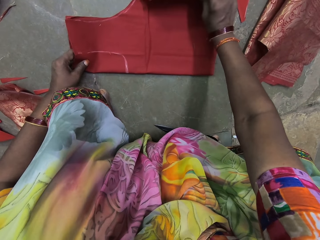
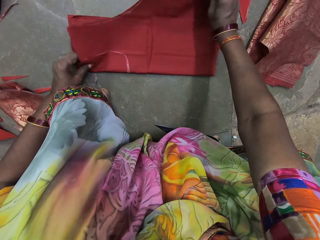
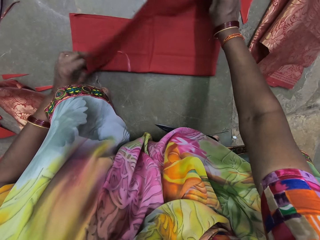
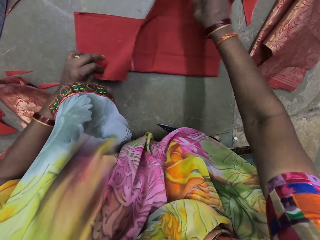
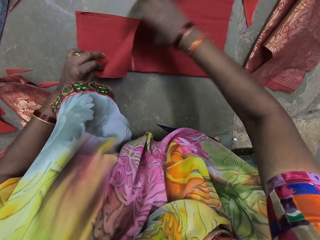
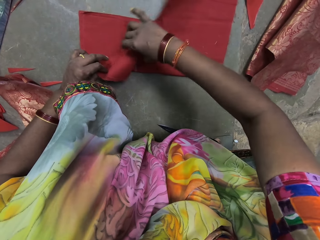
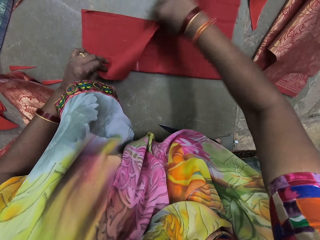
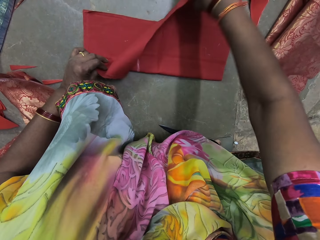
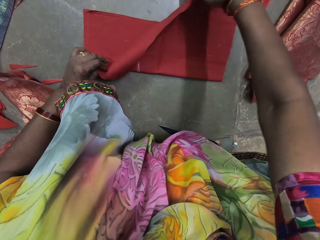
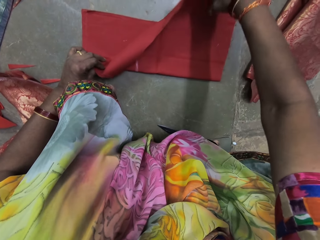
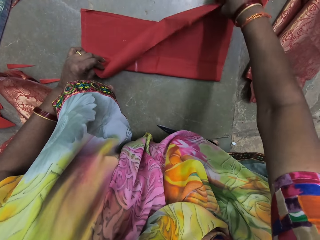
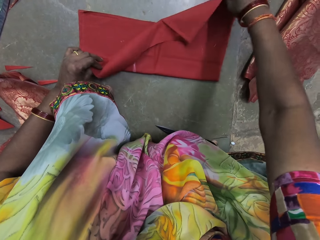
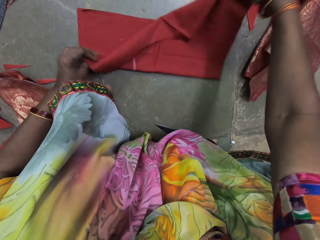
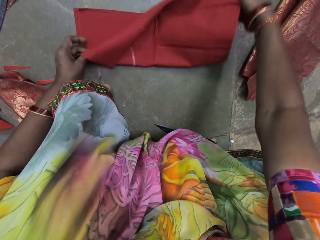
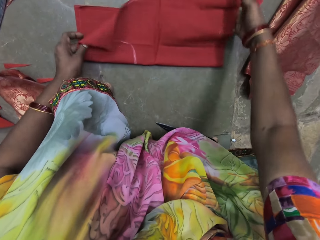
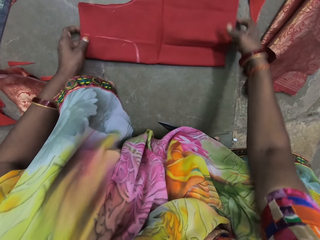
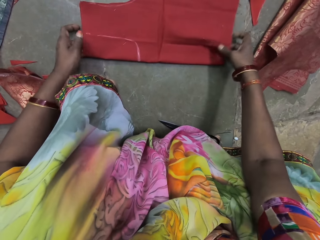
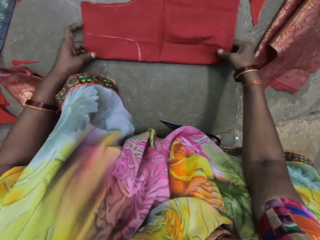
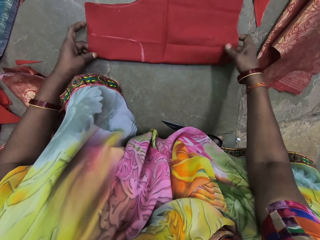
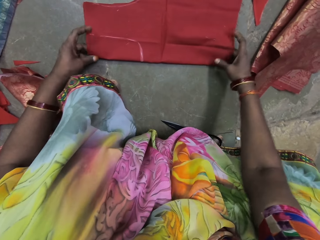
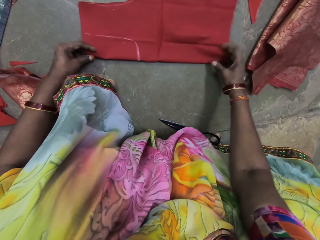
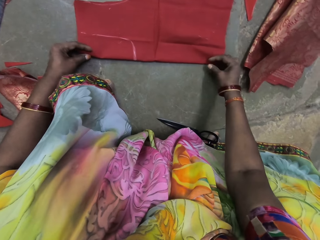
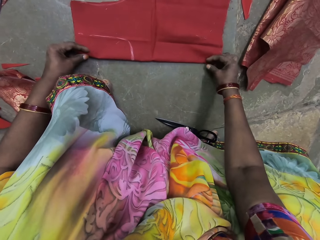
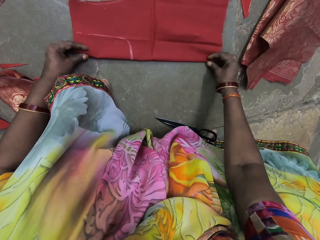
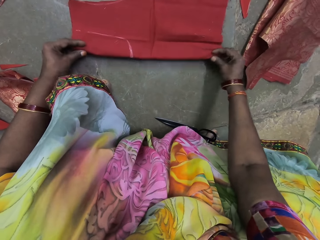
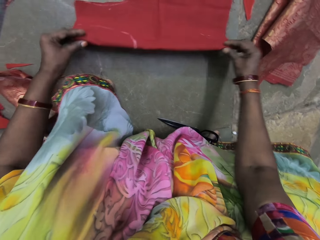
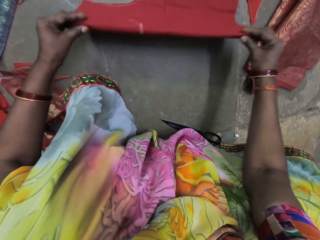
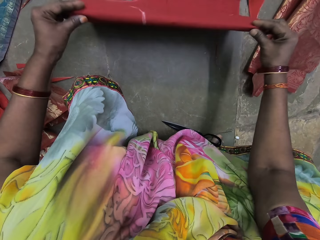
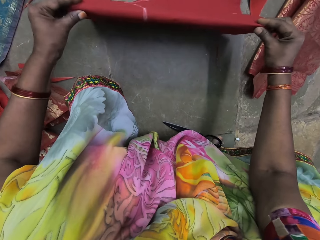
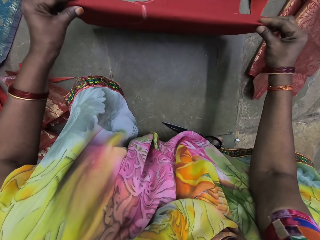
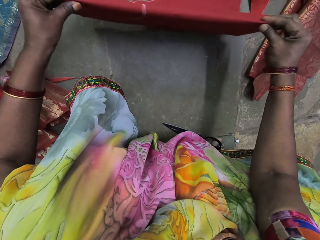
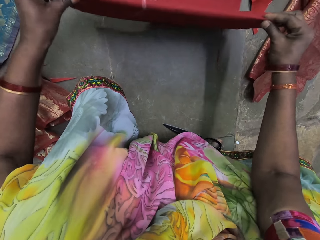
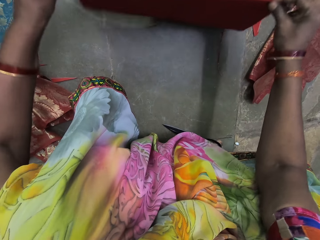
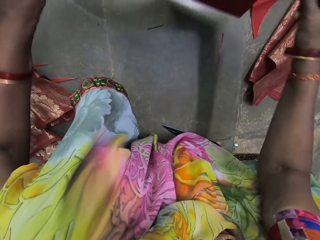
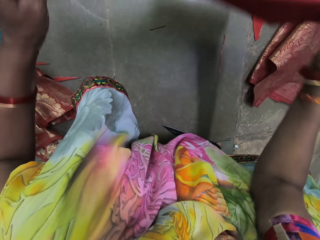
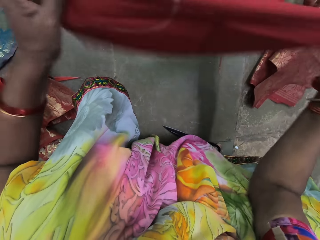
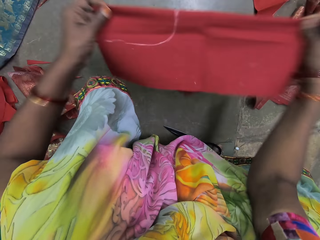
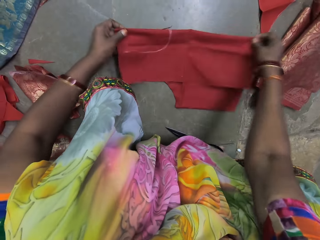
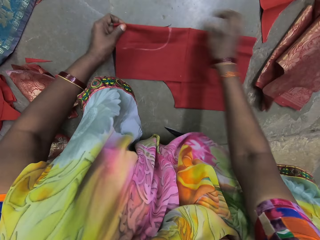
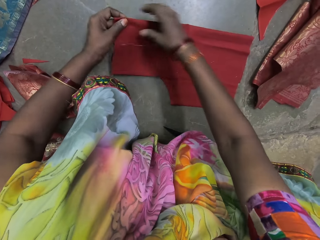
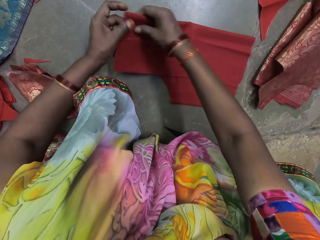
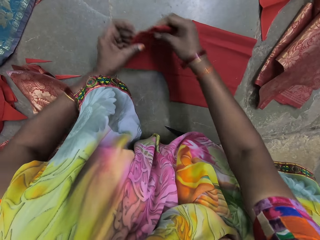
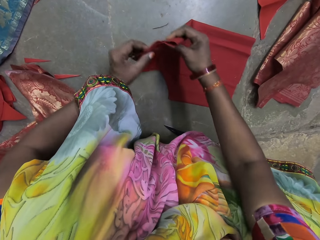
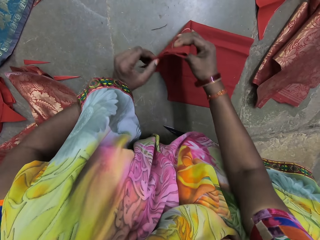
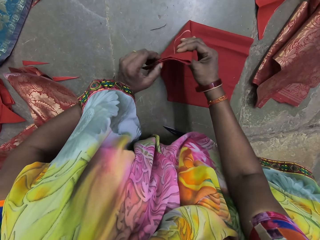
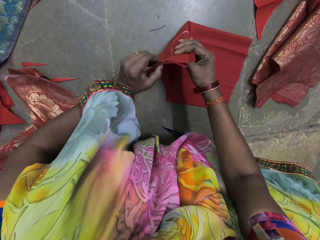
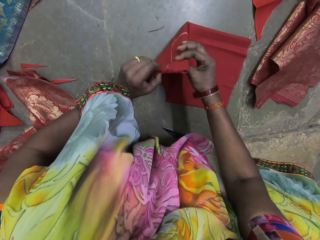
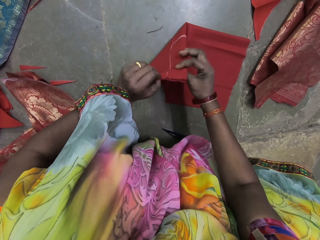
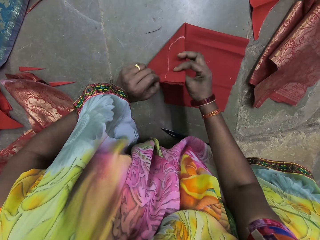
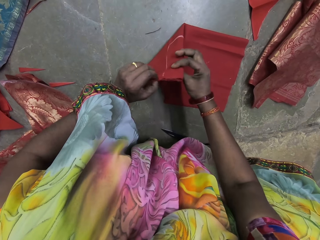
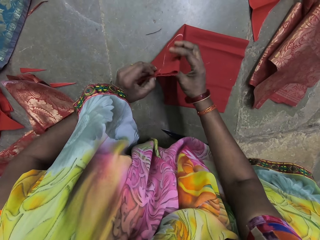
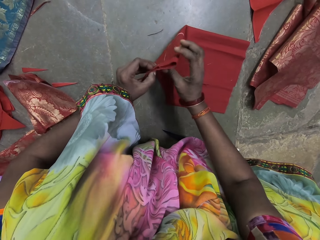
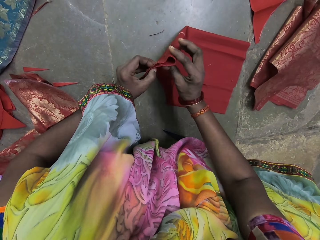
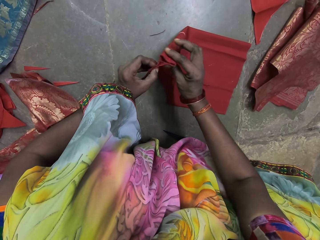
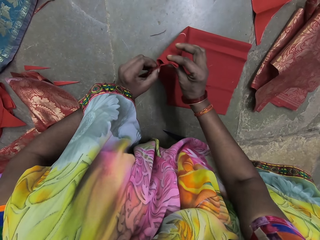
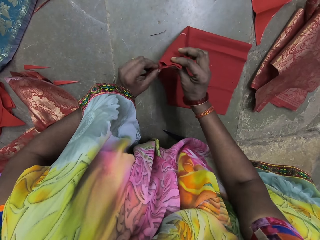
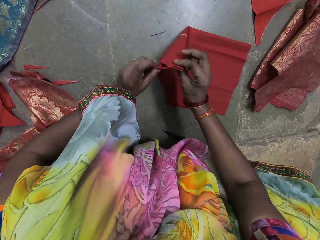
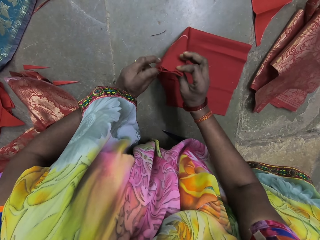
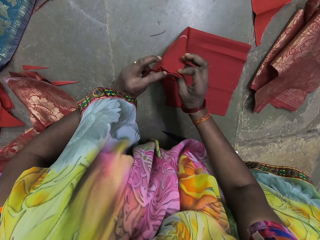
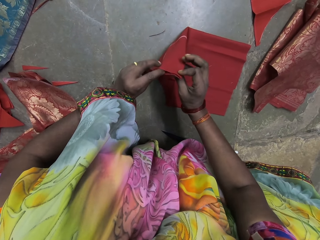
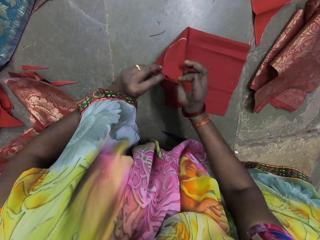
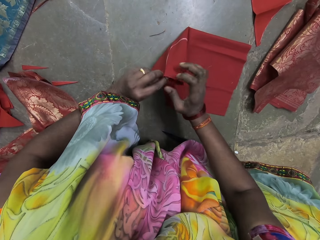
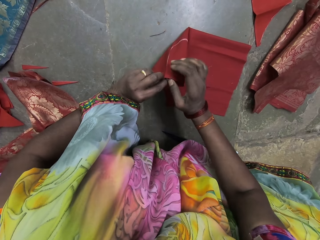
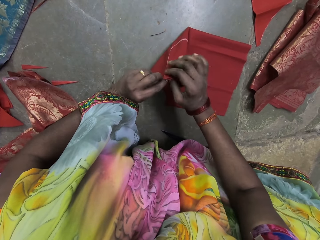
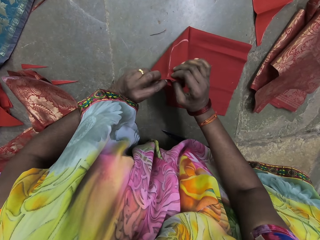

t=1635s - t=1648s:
The camera wearer turns the cloth. They fold the cloth.

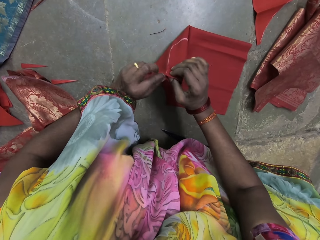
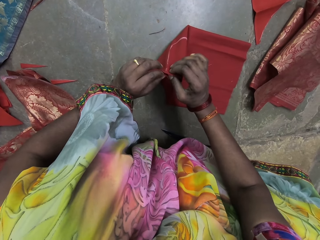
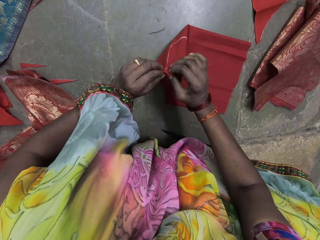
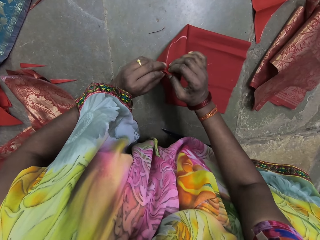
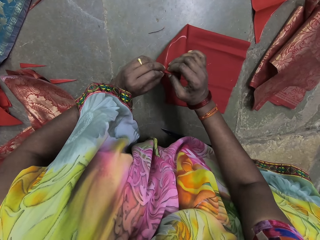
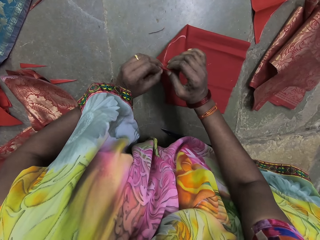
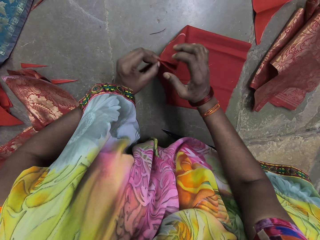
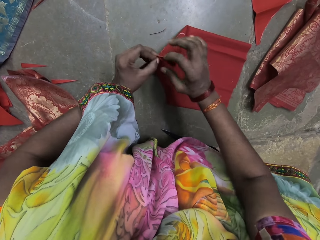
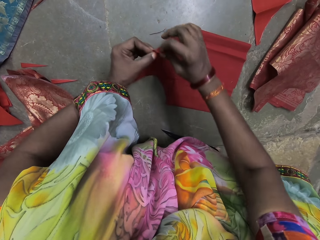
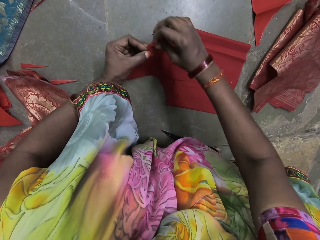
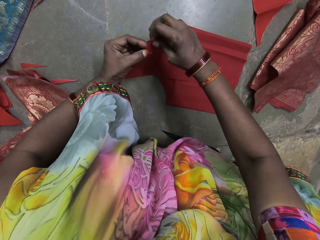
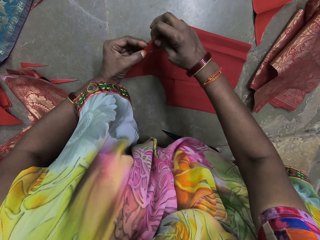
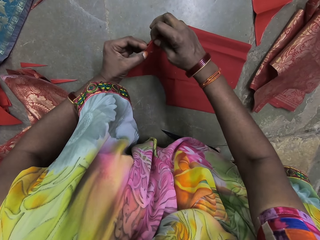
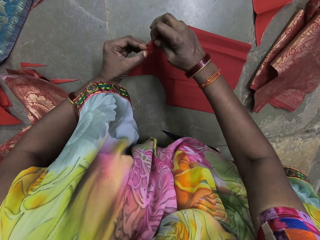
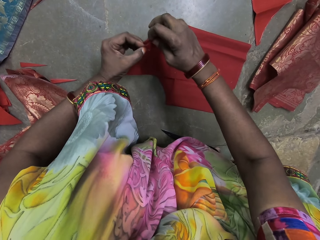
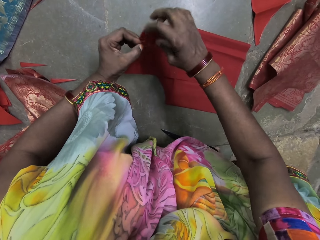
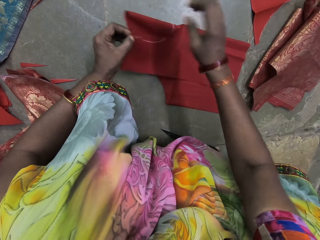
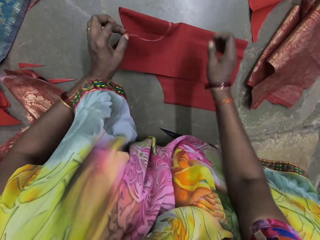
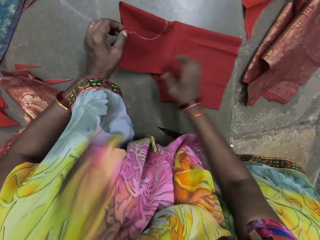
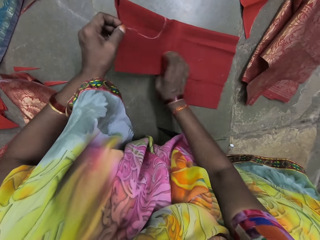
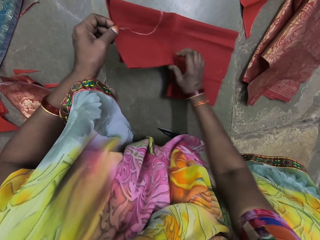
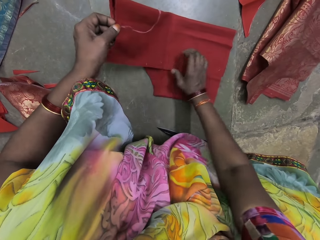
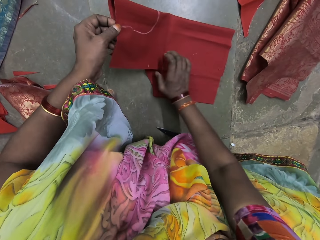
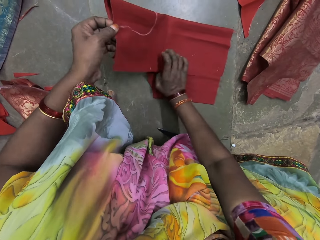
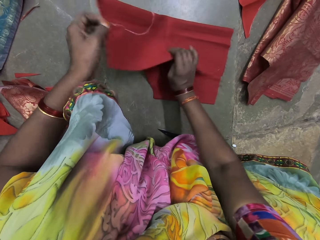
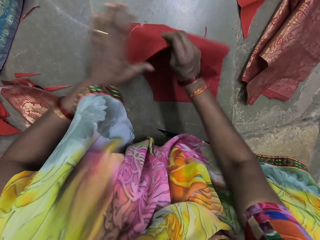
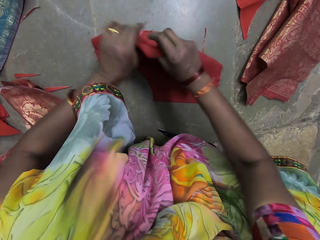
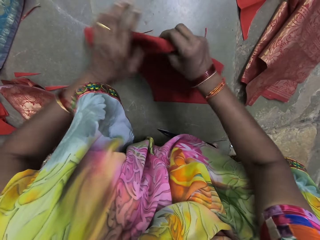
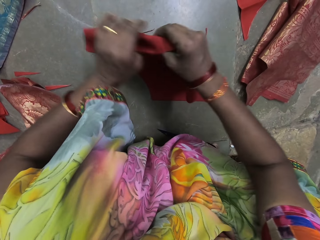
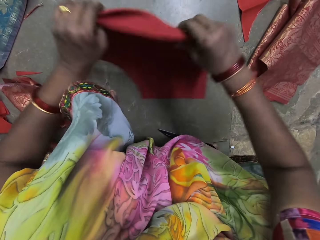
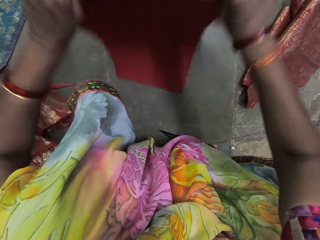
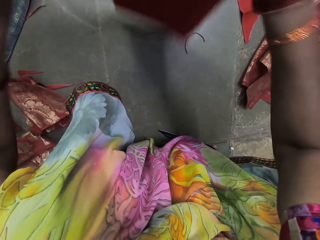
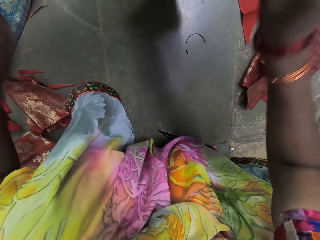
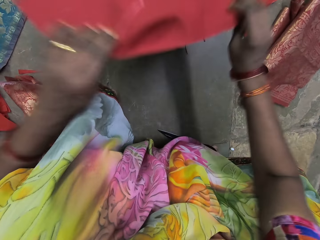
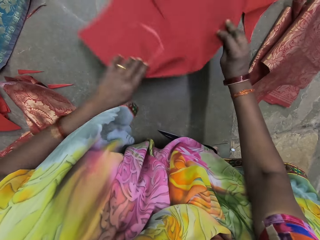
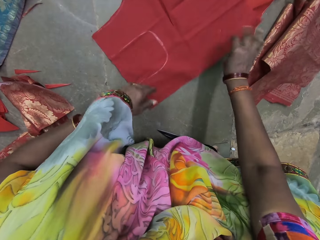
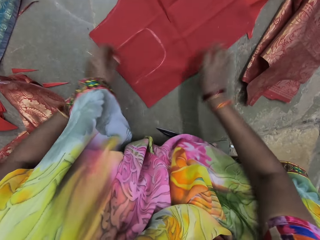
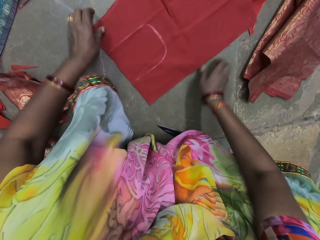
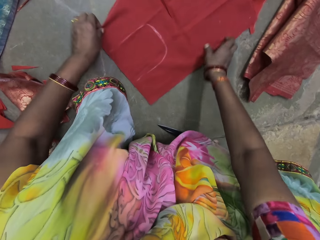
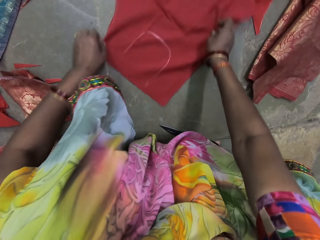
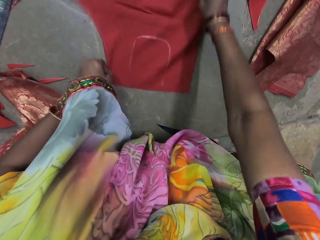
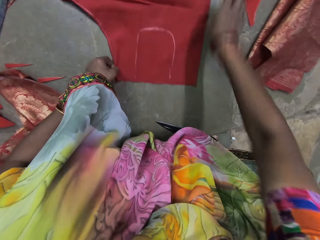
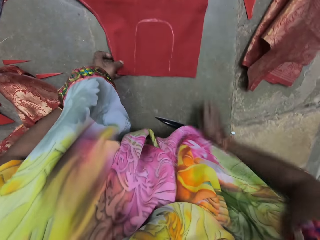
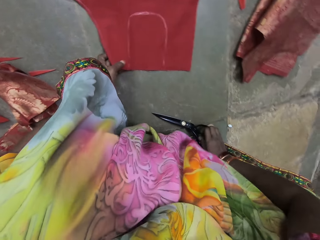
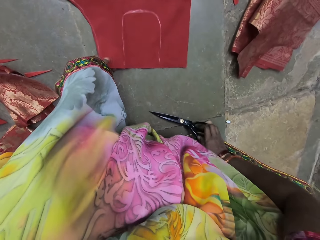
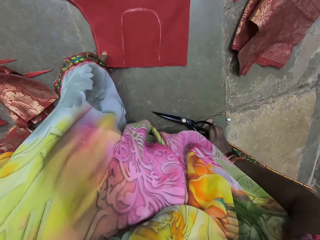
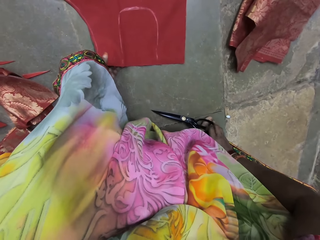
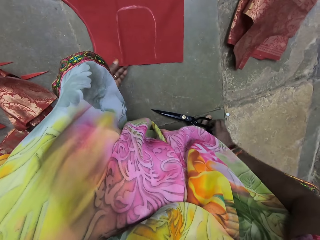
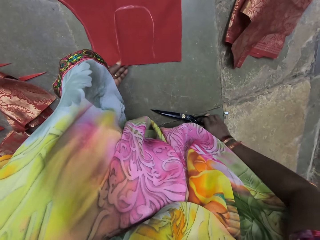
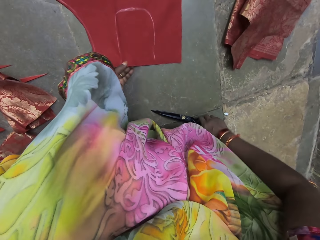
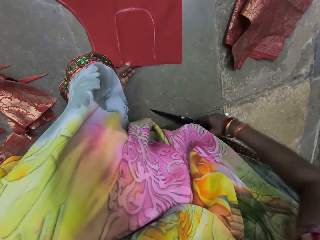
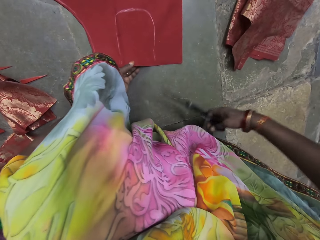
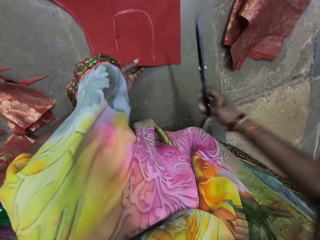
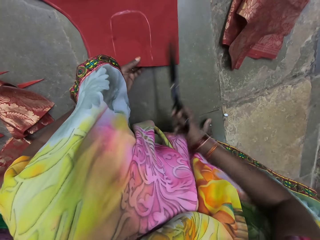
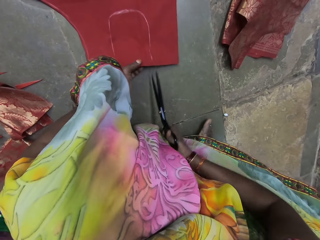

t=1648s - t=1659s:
The camera wearer unfolds the cloth on the ground with her hands. She turns the cloth. She adjusts the cloth on the ground with her hands. She looks at the cloth. She picks up the scissors from the ground with her right hand.
